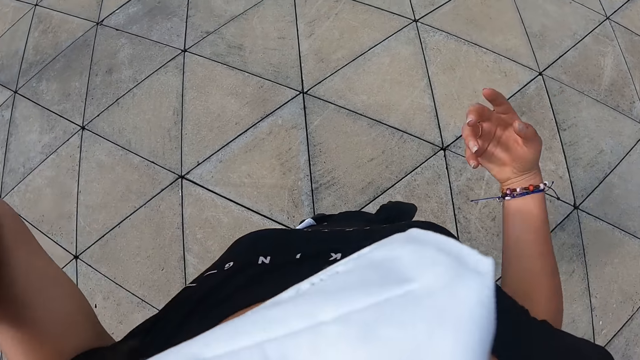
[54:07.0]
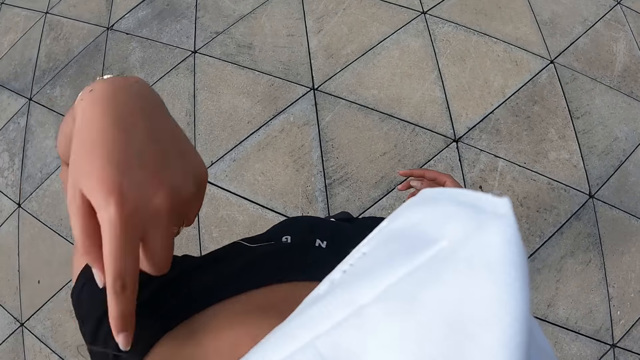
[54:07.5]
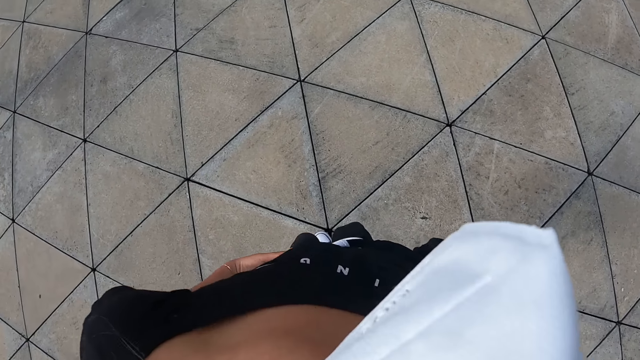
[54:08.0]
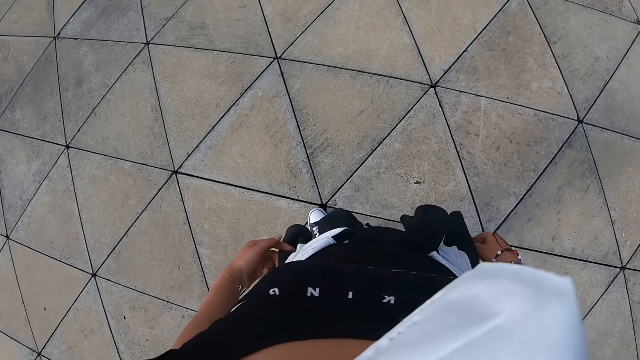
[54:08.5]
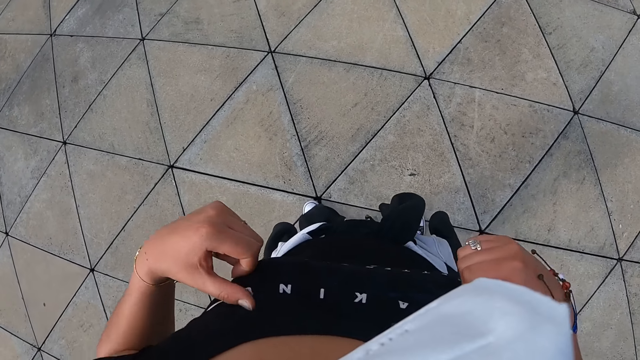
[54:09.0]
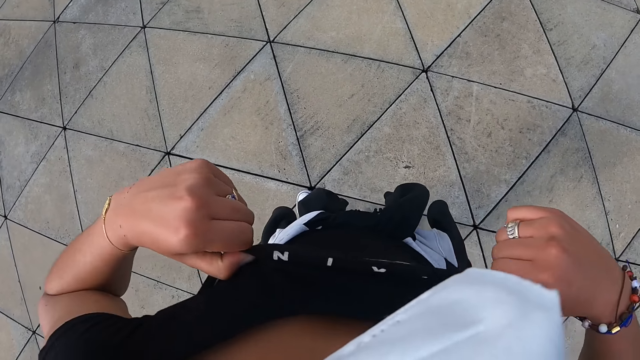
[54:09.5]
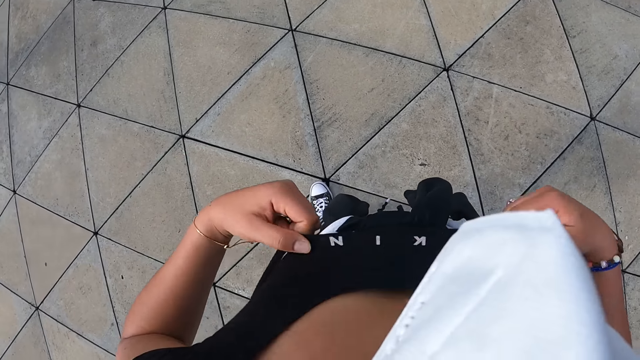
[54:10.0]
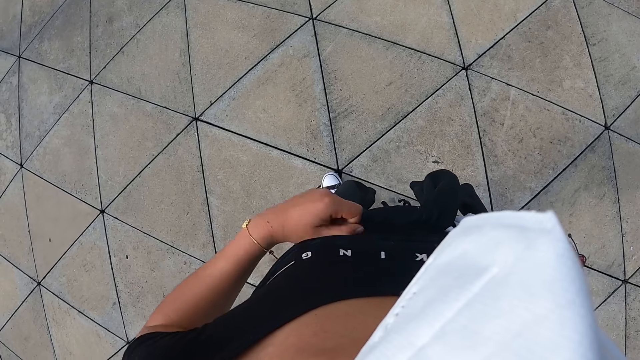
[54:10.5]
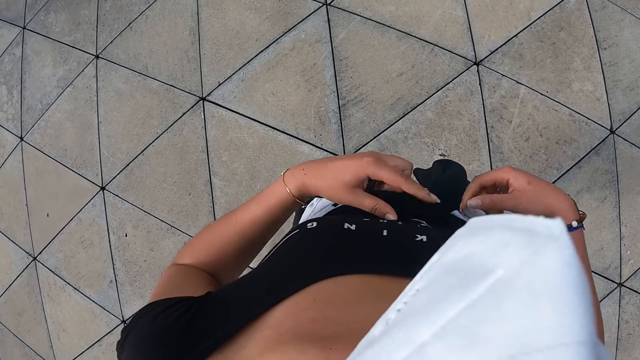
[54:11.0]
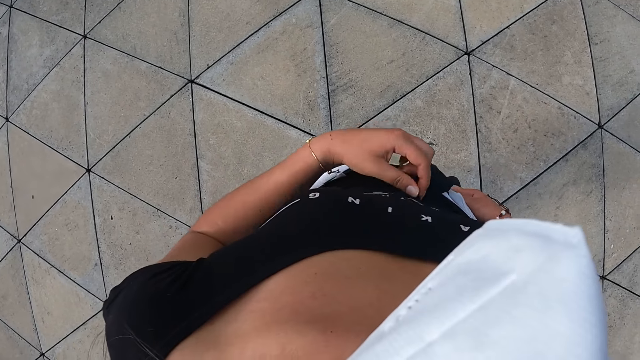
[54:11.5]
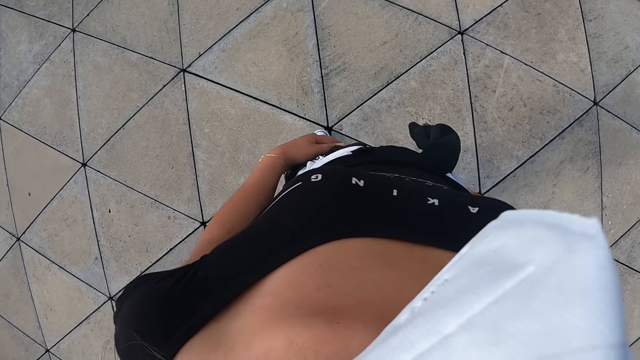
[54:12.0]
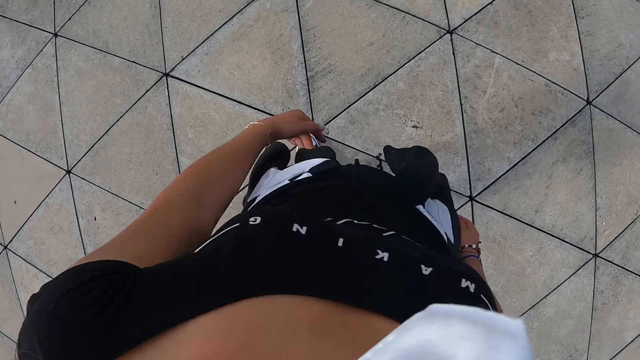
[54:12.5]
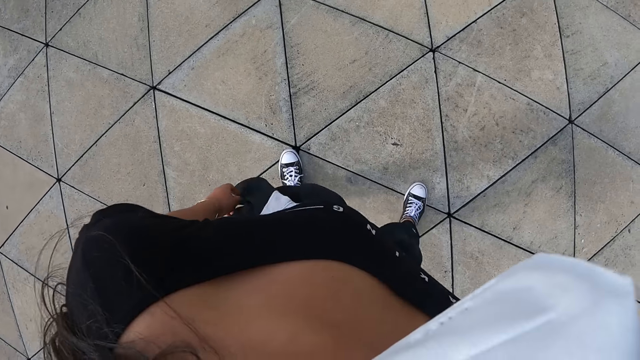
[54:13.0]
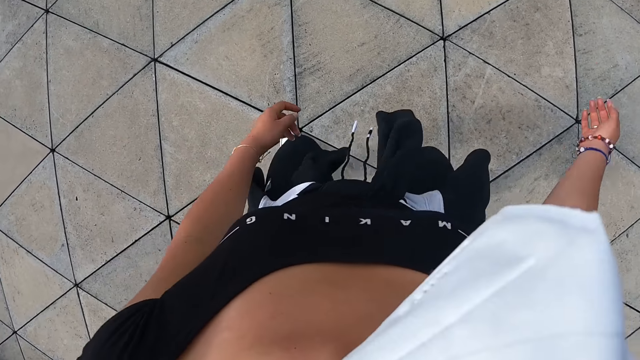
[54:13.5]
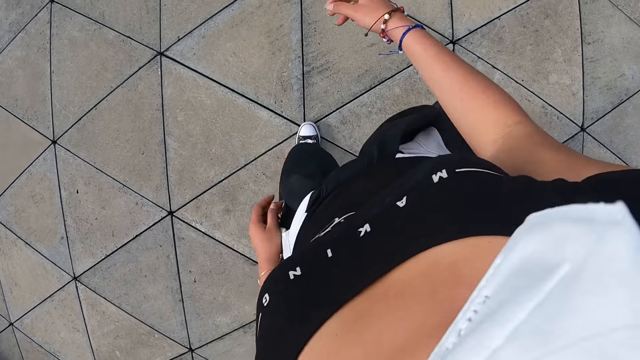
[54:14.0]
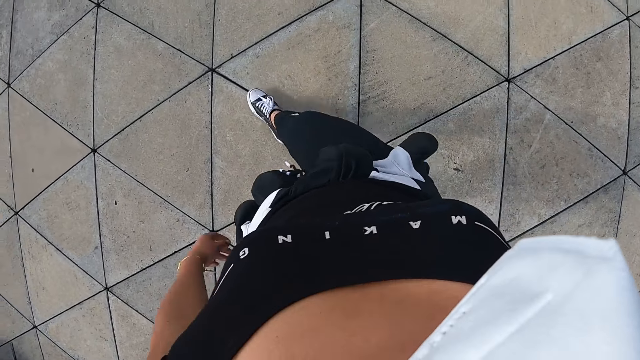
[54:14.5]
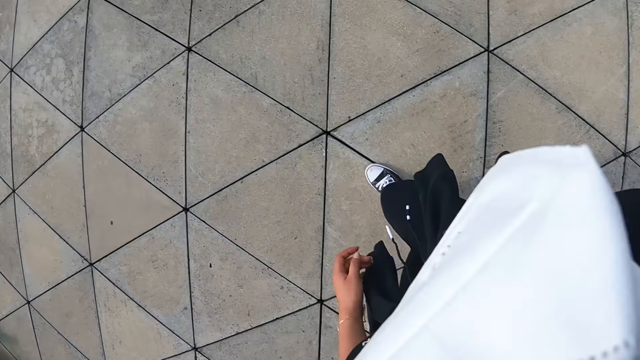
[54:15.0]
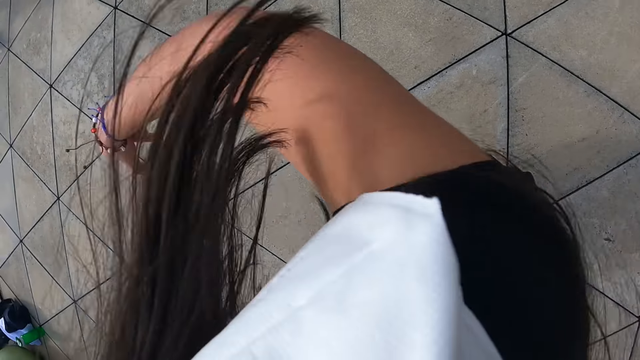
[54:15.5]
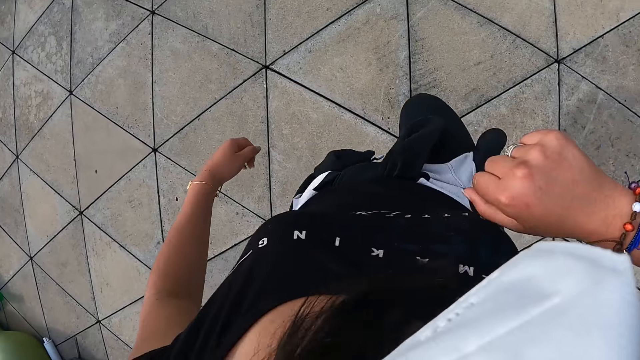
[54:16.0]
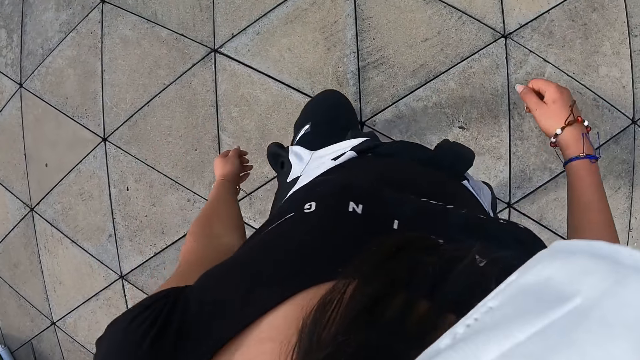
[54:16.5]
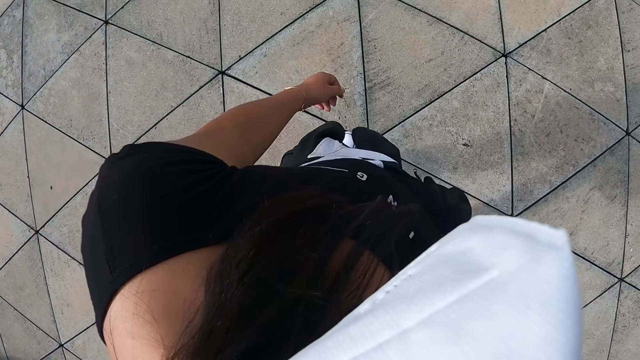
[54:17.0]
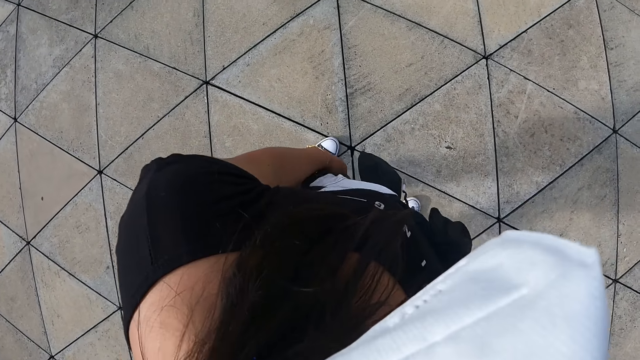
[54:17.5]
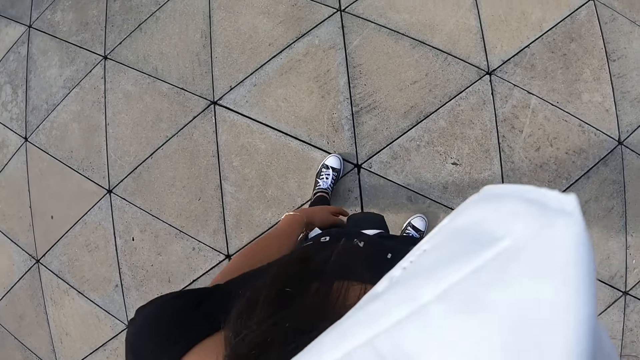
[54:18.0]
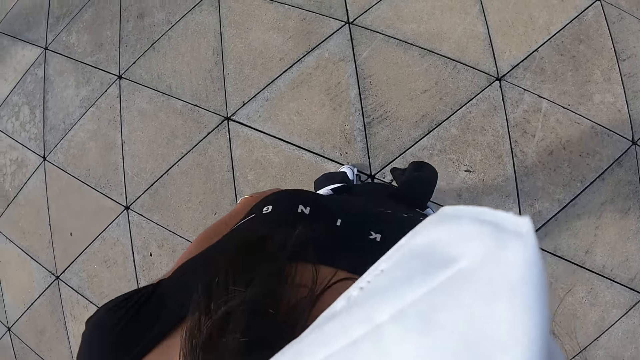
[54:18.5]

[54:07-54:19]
The camera wearer packs her hair back with her left hand. She lowers a hand. She lowers a hand again. She holds her top. She arranges her clothes with both hands. She adjusts her top. She holds the top. She adjusts the top. She moves around. She dances on the dancefloor. She repositions a leg.

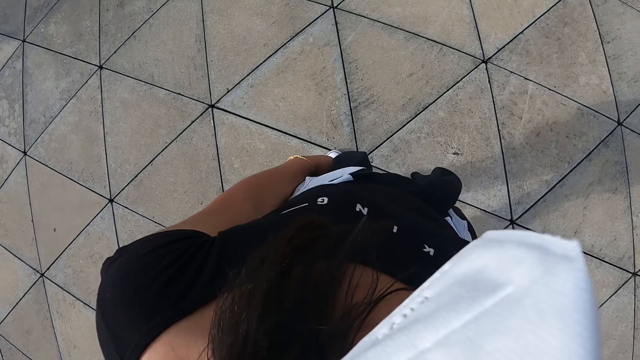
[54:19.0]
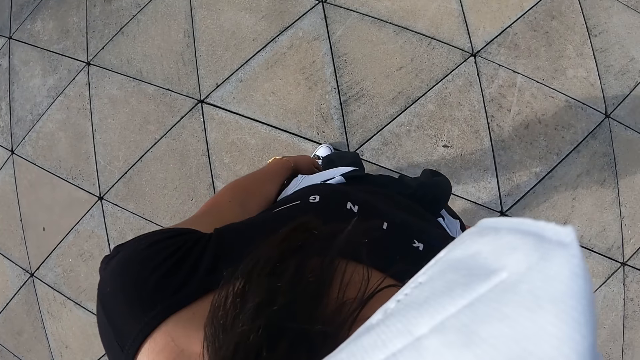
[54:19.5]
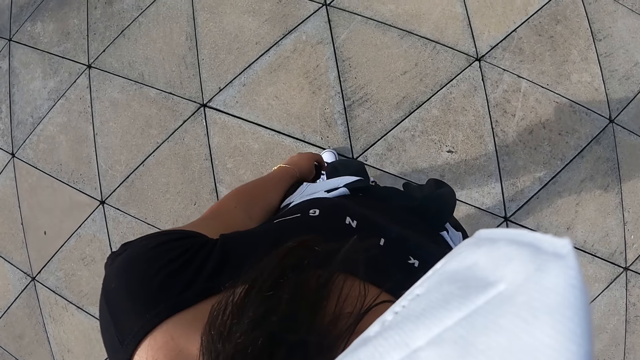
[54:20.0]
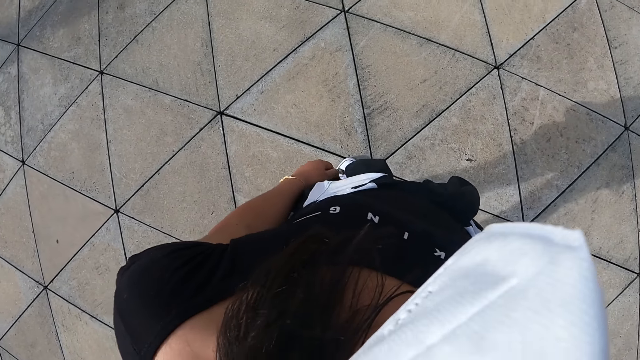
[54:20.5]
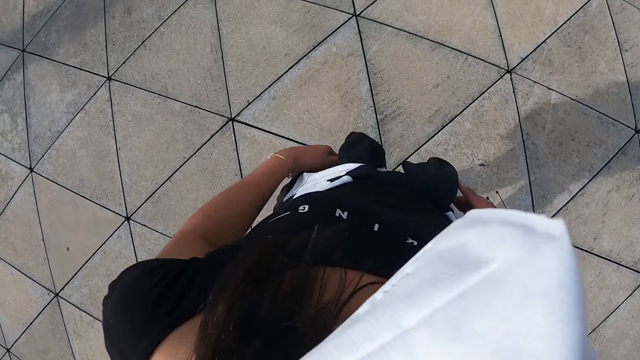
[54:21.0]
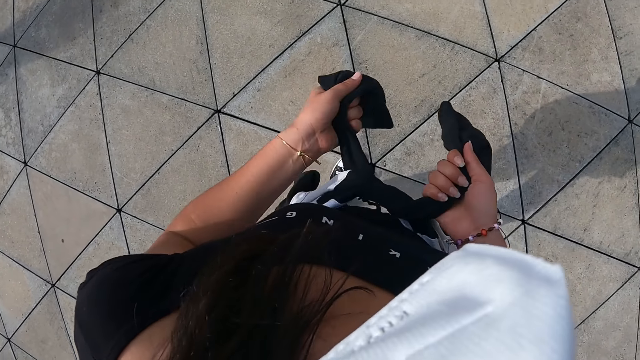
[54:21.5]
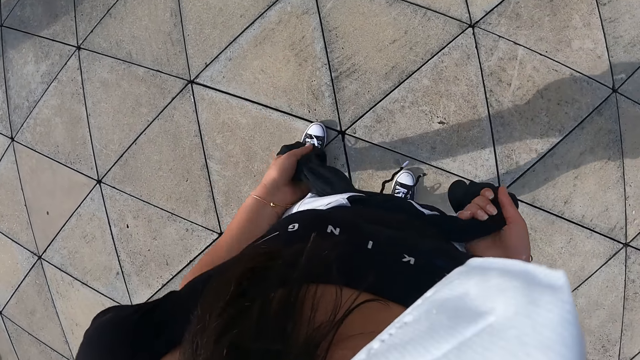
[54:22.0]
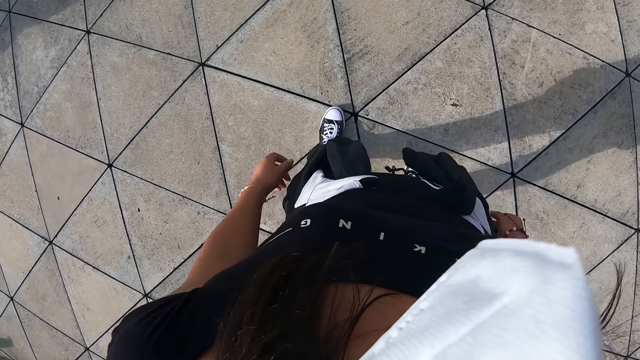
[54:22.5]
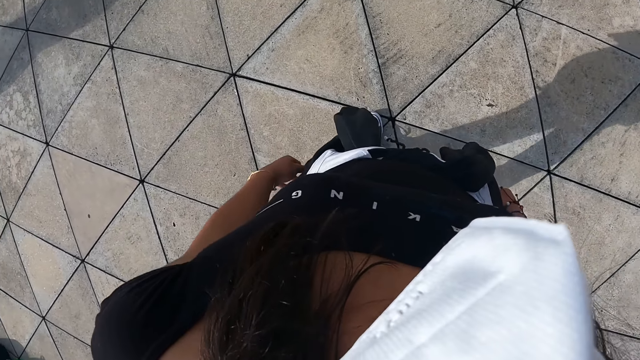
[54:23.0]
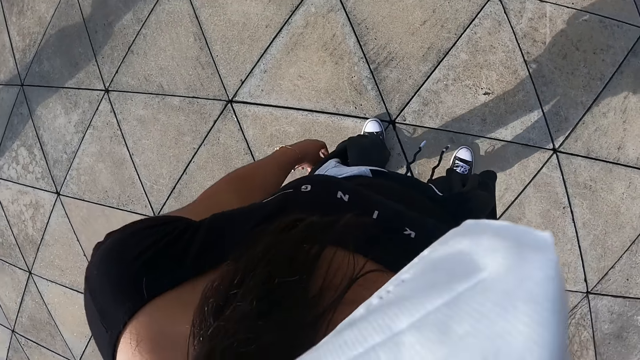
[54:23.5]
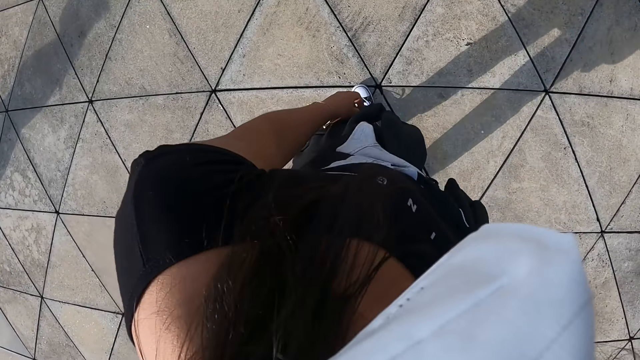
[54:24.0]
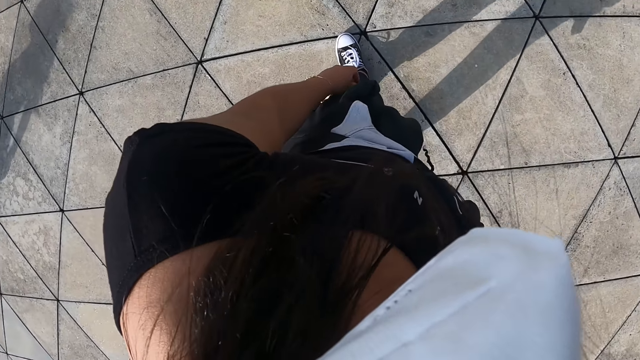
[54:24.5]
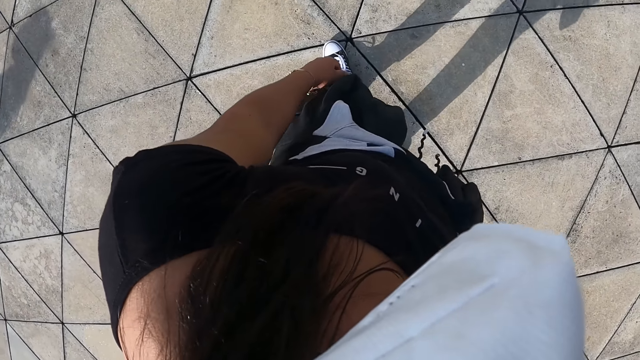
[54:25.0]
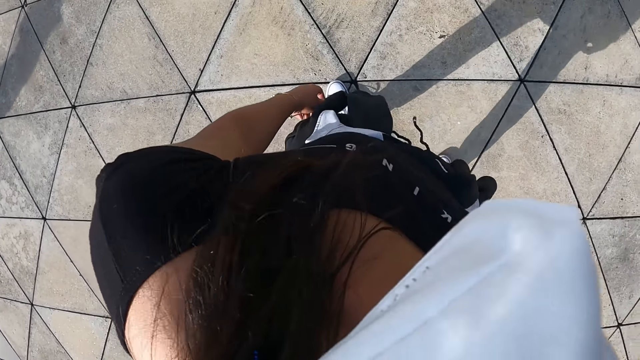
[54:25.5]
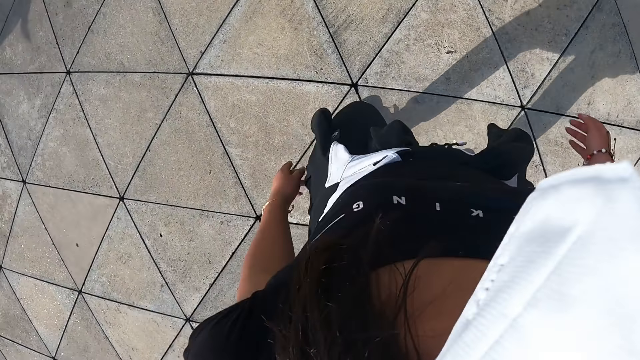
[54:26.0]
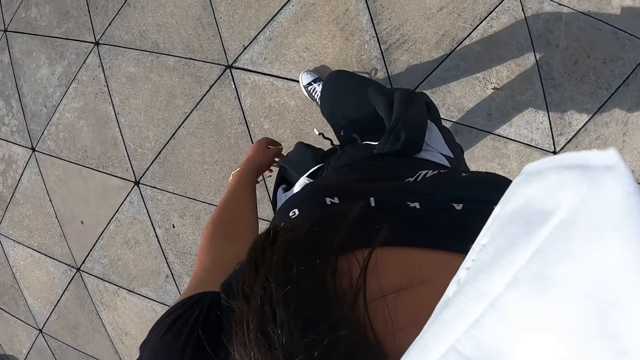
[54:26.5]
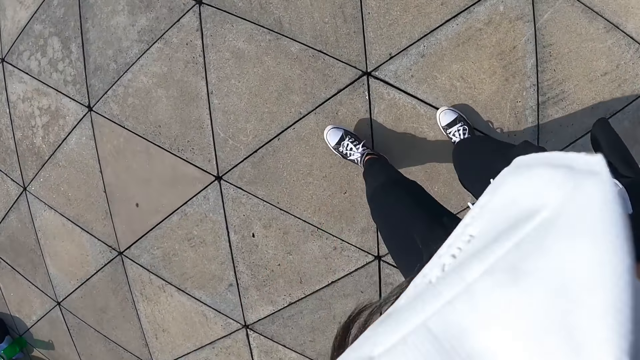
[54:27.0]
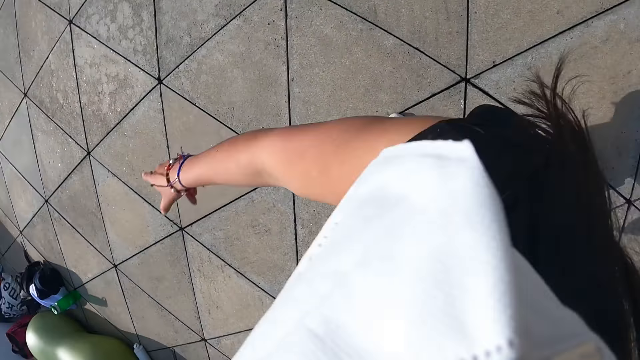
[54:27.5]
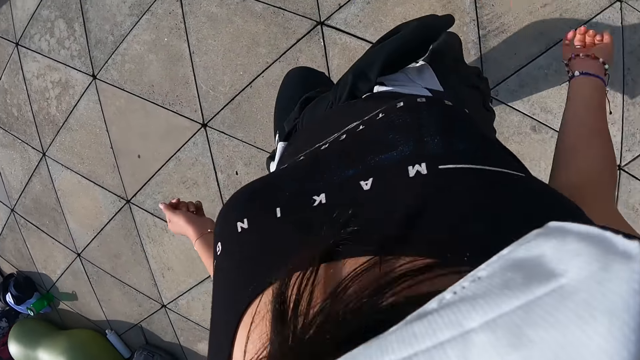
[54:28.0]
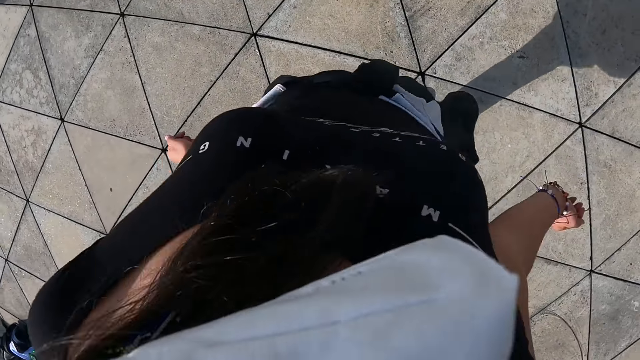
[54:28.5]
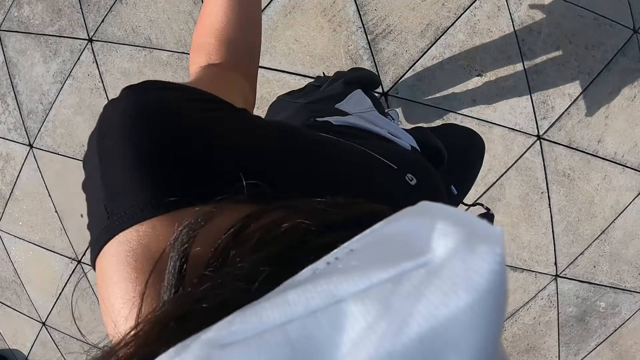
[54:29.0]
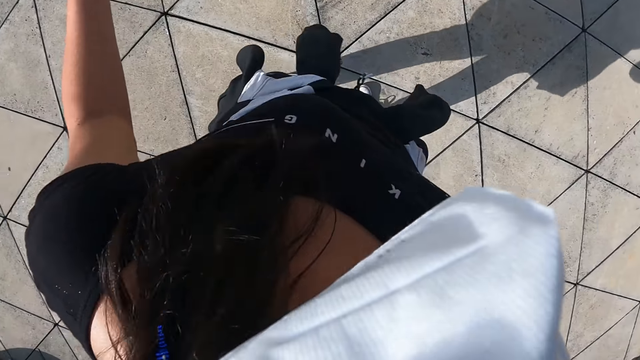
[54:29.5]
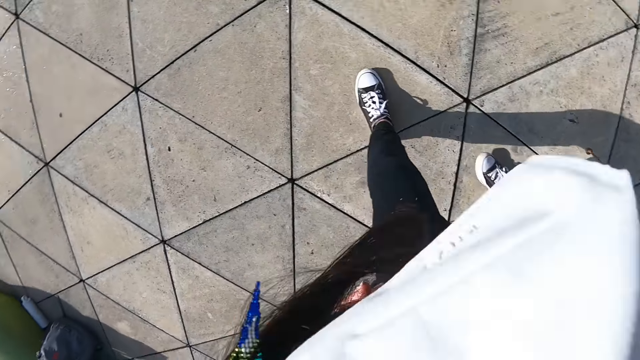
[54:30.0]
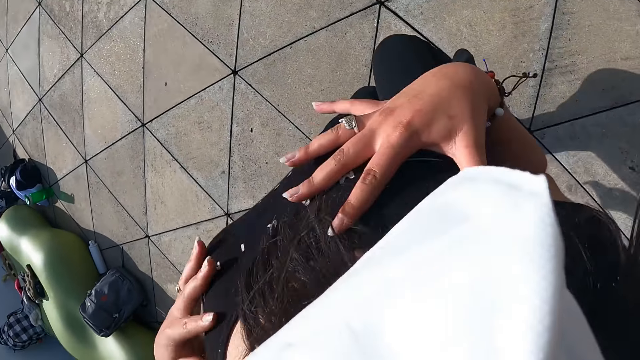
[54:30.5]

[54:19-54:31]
The camera wearer tightens a sweater around her waist with both hands. She makes dance moves.
